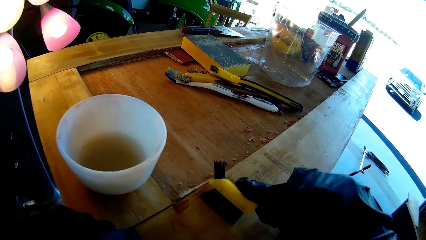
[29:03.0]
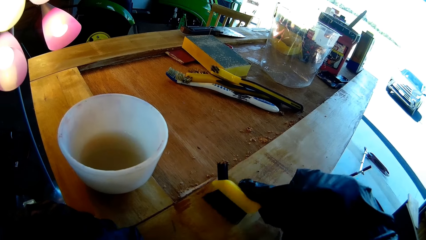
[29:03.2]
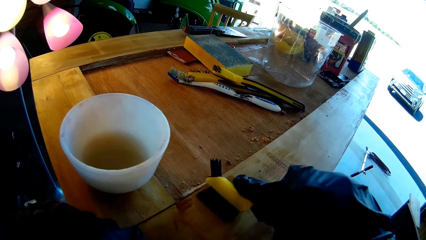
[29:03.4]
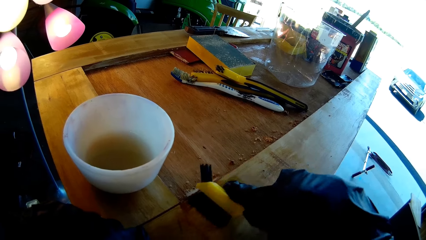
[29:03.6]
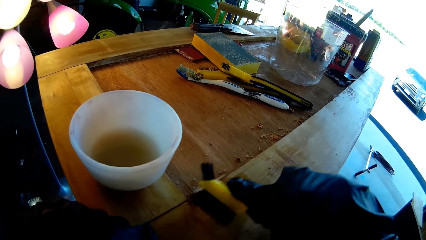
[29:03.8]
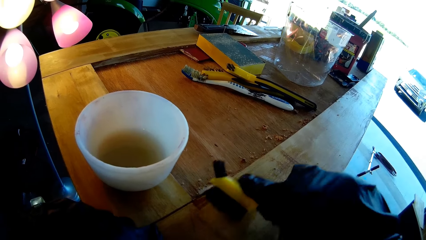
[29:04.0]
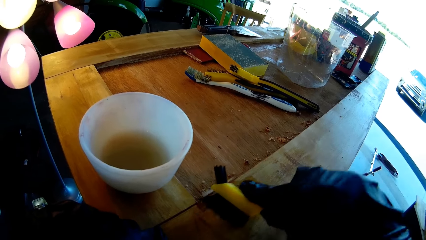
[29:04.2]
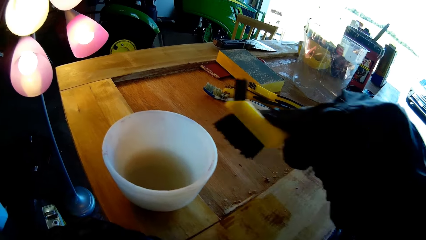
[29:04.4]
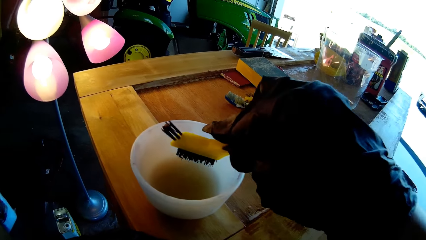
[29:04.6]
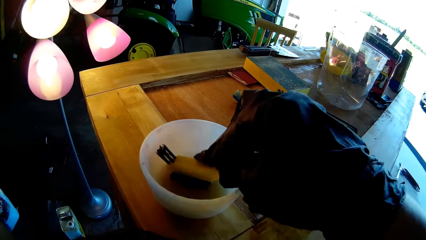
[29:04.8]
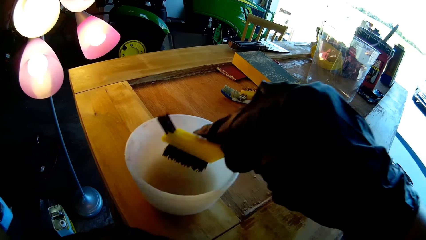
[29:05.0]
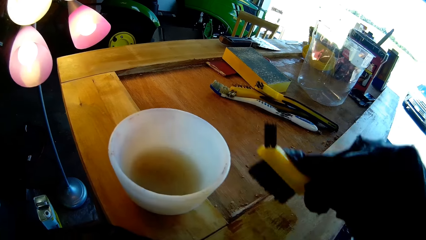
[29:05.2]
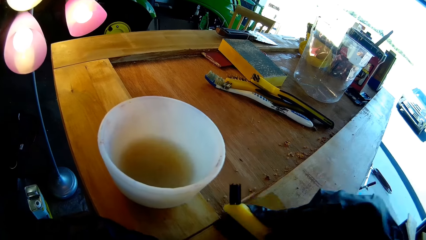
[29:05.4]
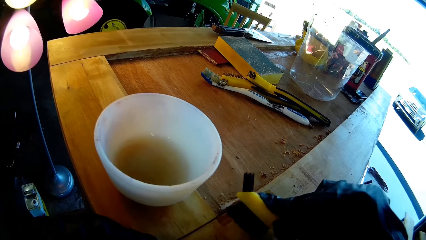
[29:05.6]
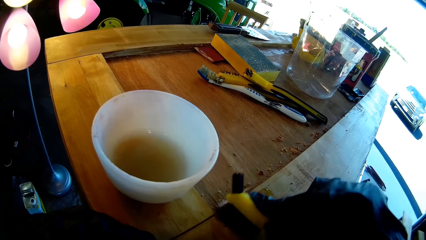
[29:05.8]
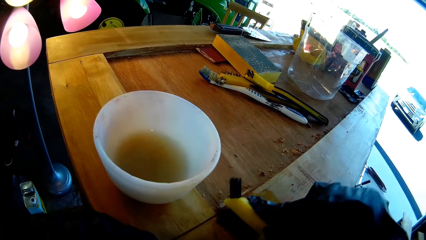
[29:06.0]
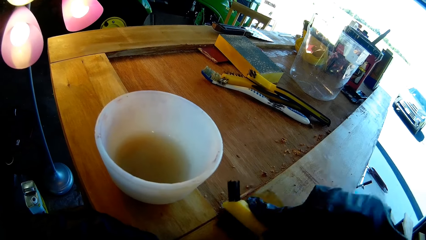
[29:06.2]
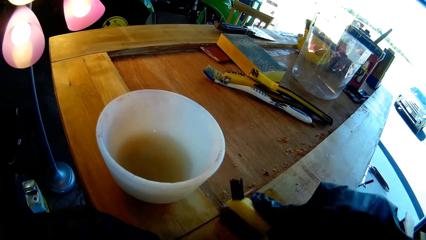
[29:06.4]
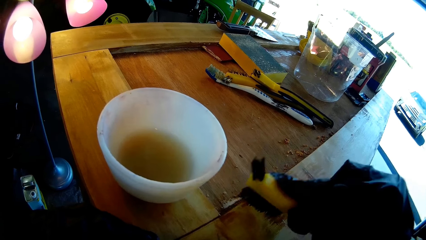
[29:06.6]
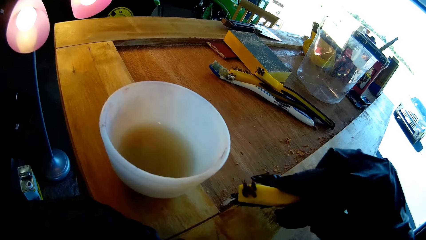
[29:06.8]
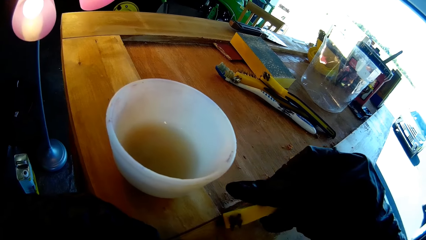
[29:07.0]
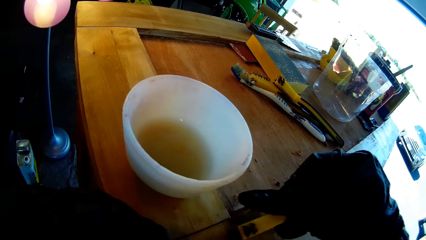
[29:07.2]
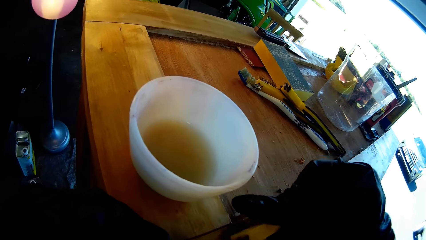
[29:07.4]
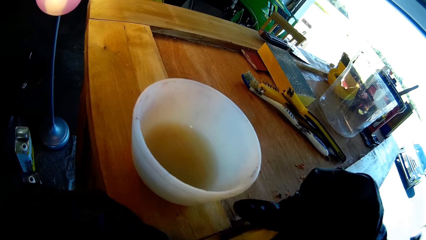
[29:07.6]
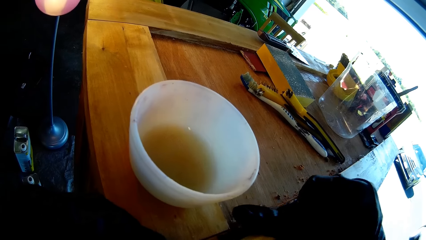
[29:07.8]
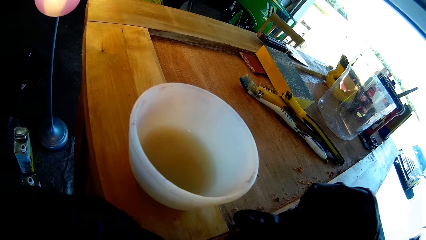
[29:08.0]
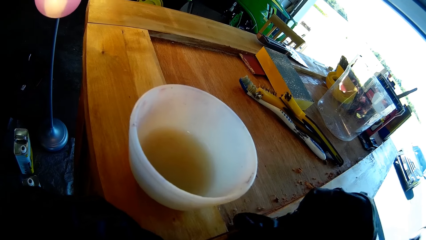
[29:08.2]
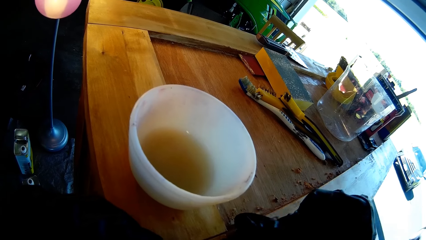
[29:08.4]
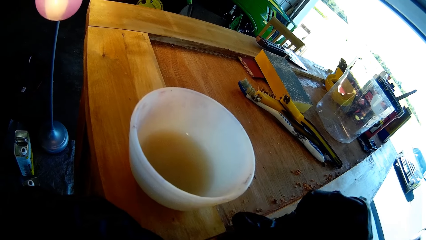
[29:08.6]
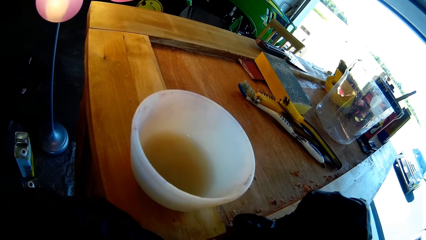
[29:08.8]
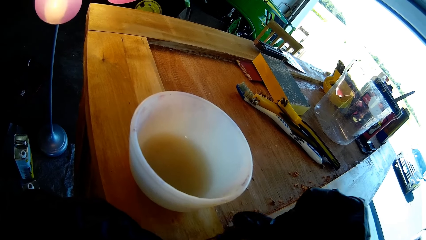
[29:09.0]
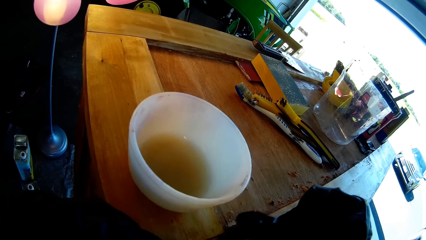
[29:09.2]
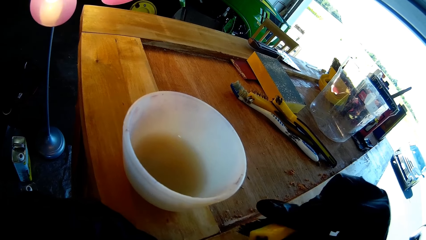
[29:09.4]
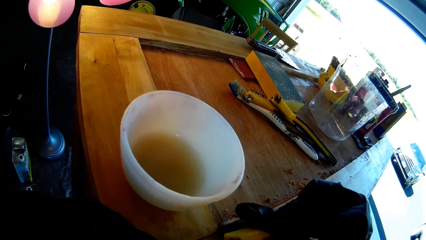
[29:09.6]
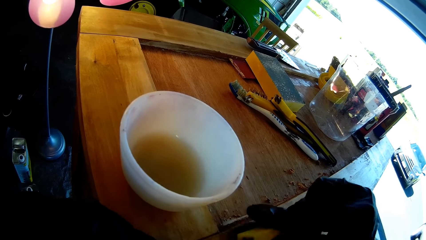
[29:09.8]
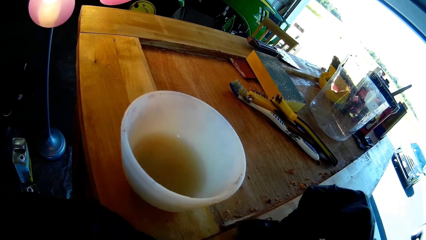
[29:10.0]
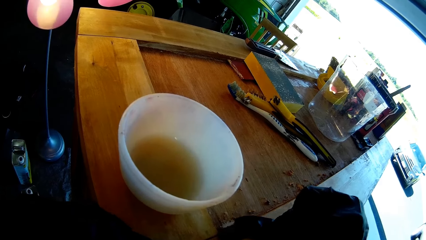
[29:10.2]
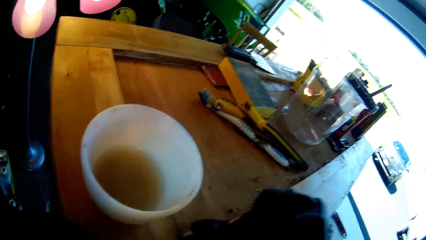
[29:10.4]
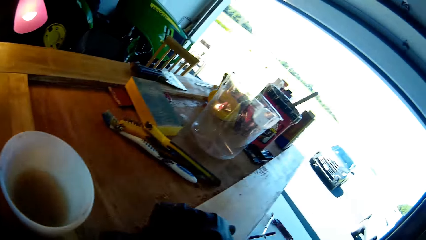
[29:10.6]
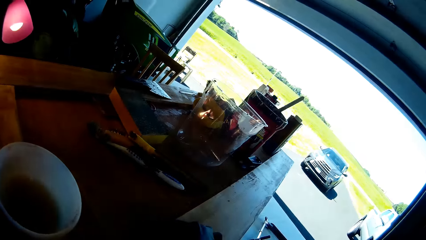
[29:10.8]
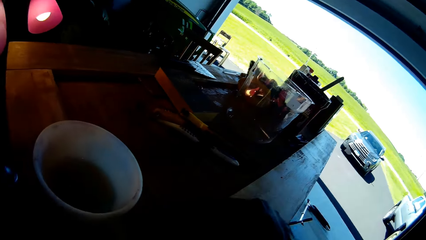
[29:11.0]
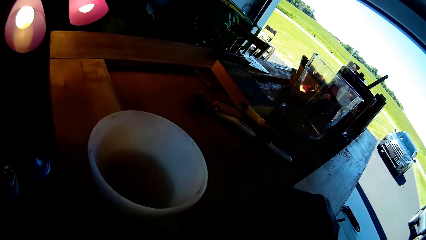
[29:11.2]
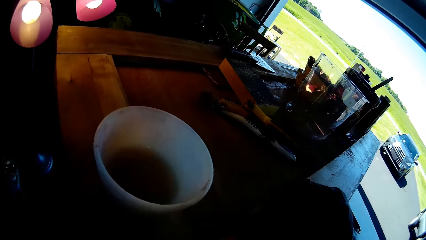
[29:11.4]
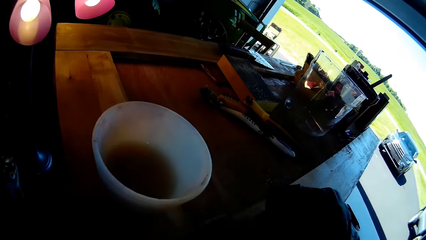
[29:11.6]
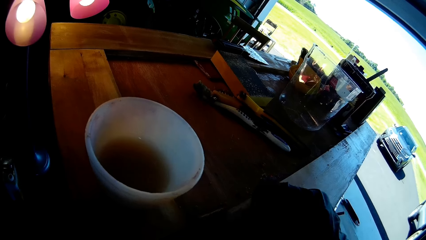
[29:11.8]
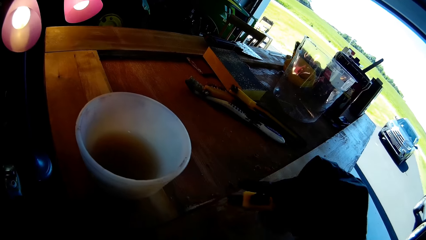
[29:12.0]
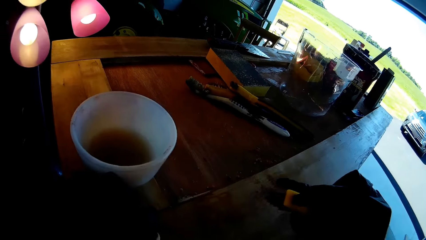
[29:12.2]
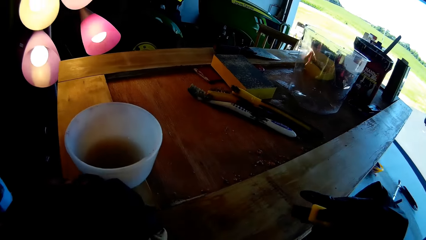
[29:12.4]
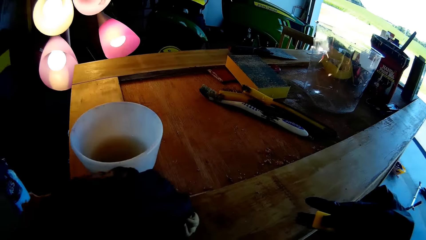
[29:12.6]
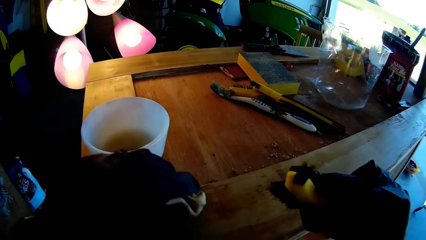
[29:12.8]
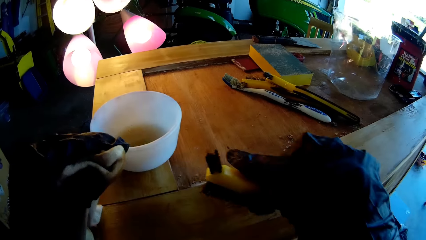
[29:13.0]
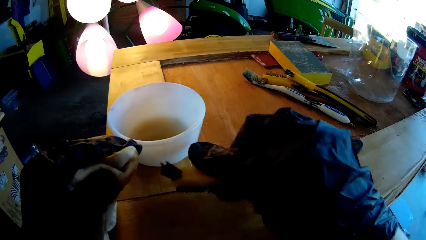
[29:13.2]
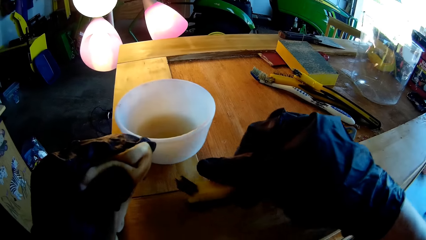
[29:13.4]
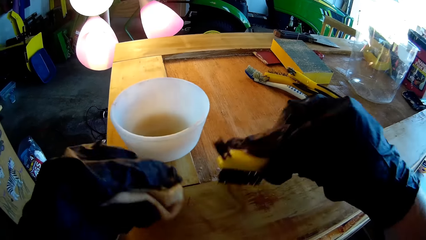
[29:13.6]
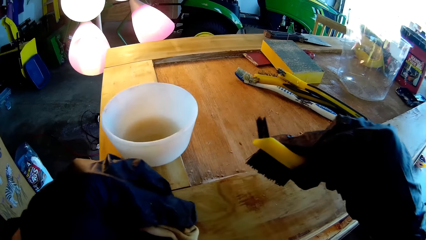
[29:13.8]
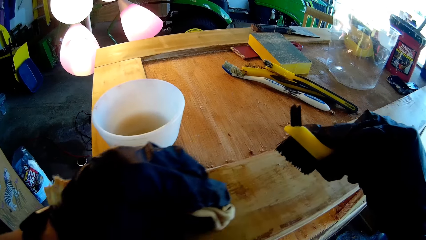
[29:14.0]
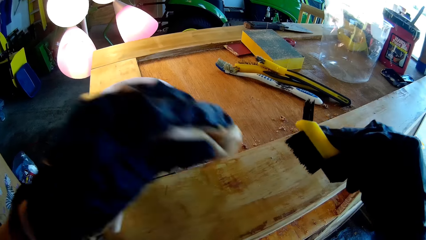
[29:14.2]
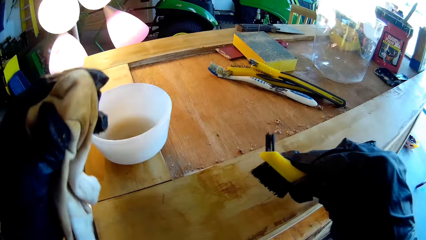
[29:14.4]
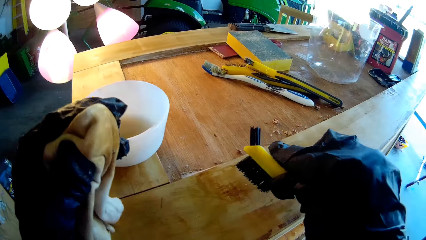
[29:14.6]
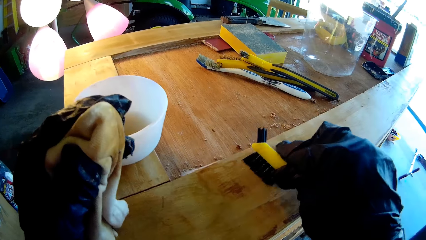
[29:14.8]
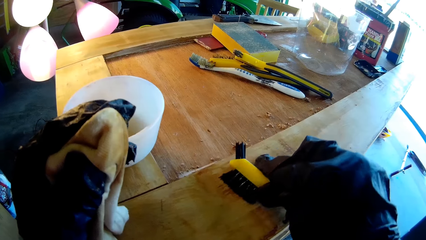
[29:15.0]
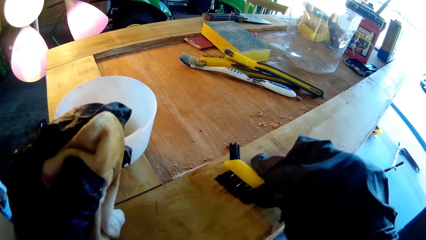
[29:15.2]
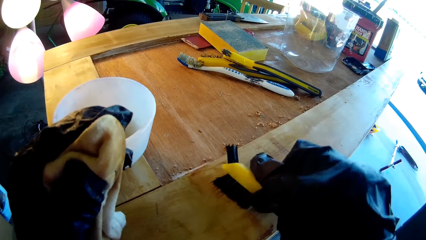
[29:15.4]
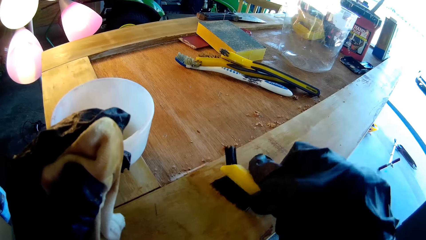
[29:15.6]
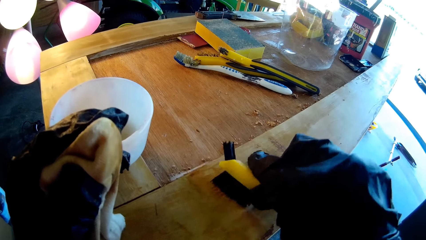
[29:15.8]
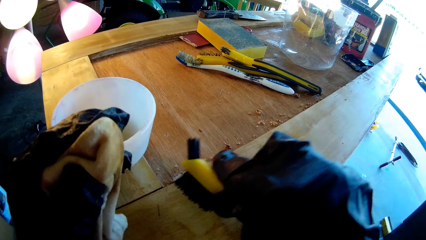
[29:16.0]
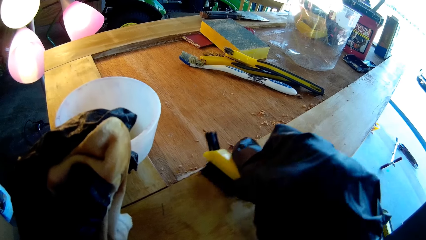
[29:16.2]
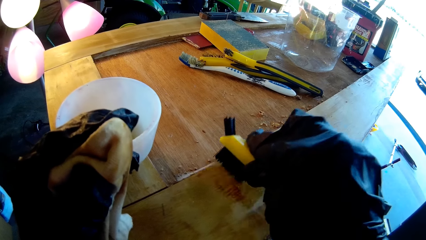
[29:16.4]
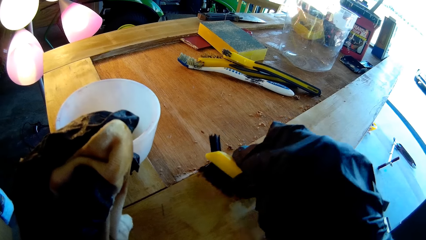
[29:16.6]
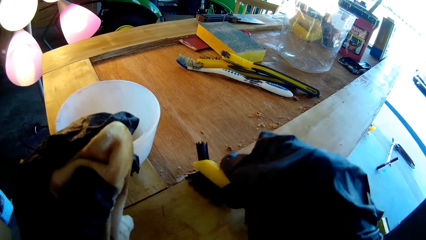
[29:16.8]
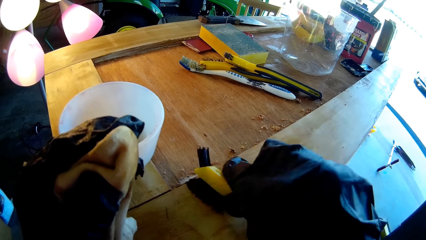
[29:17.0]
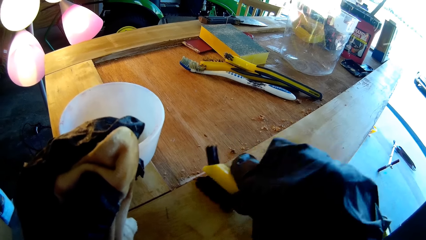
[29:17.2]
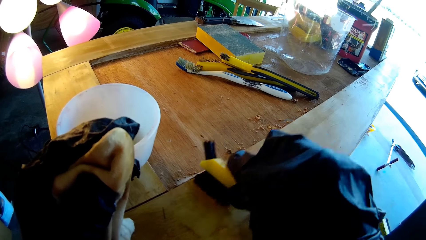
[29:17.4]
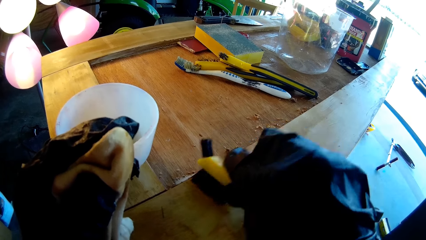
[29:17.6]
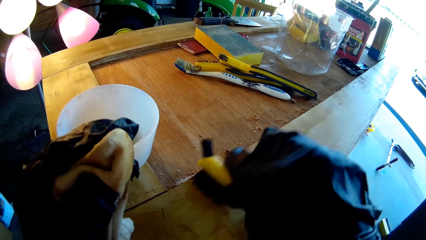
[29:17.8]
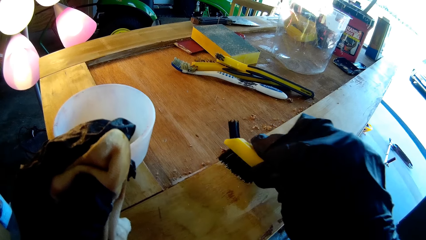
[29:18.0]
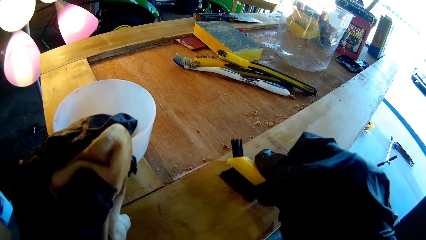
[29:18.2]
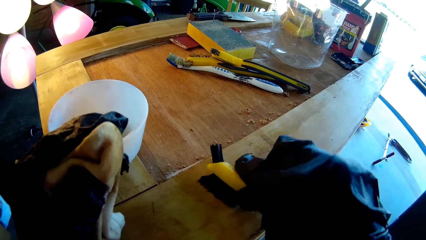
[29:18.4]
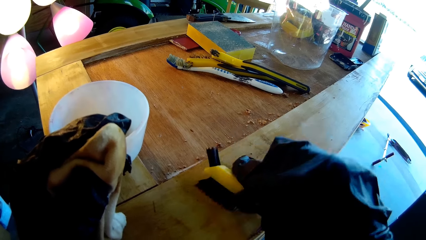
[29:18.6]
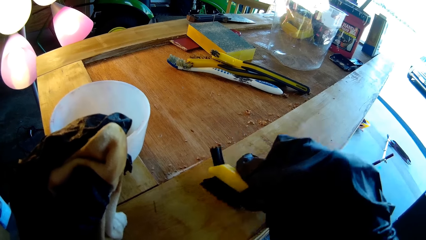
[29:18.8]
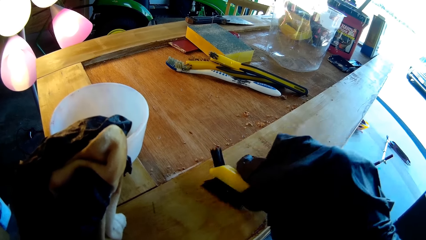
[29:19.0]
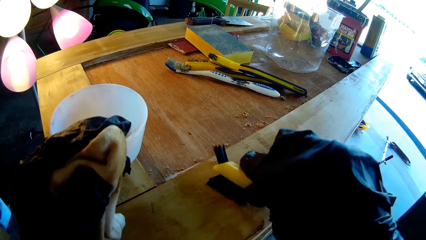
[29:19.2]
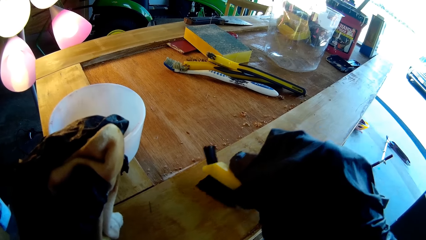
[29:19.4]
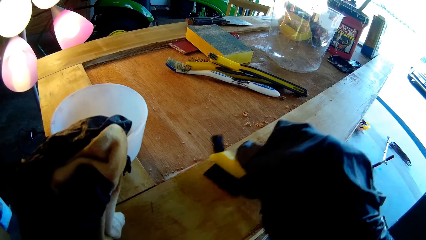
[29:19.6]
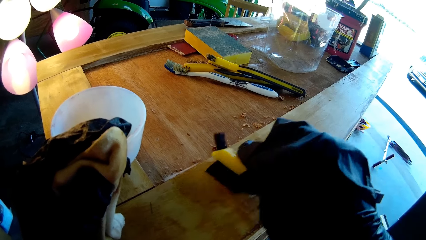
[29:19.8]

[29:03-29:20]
The camera wearer dips the painting brush into a bowl of paint. They brush the wood. They wipe the wood with the cloth towel. They brush the wood.
